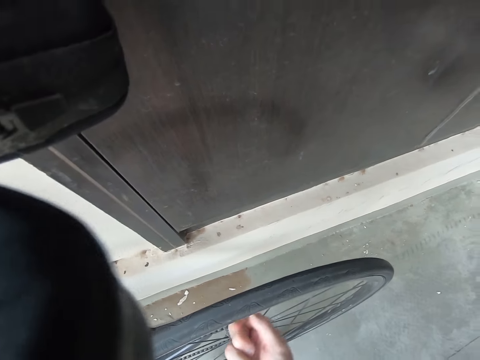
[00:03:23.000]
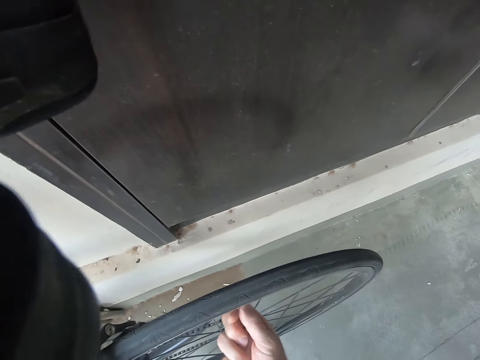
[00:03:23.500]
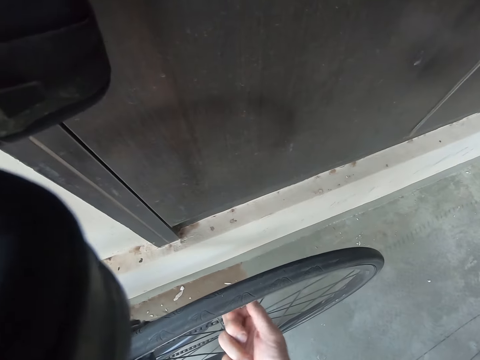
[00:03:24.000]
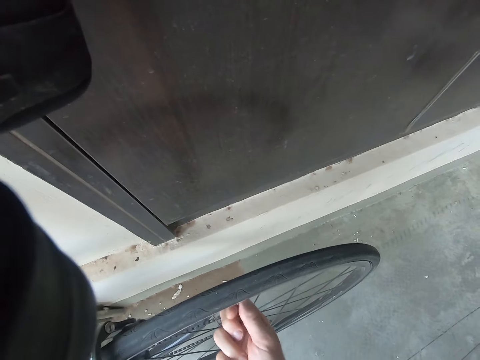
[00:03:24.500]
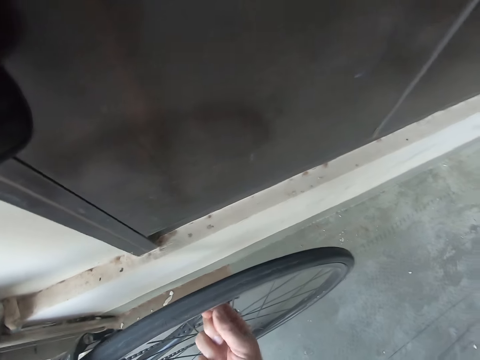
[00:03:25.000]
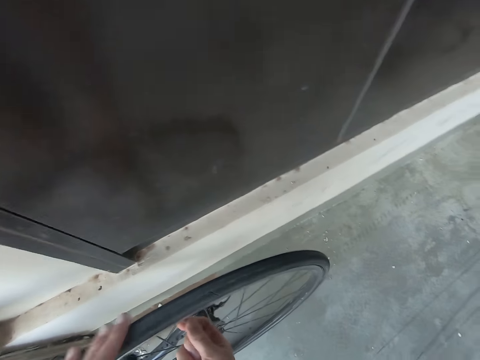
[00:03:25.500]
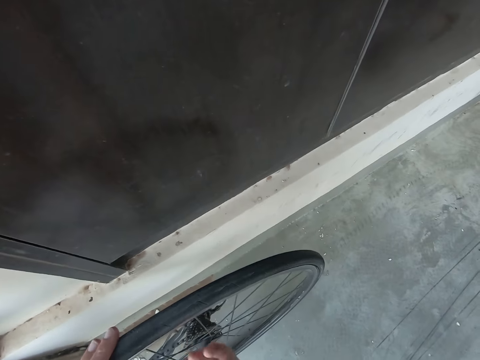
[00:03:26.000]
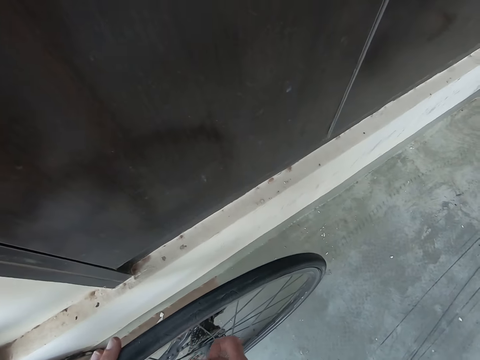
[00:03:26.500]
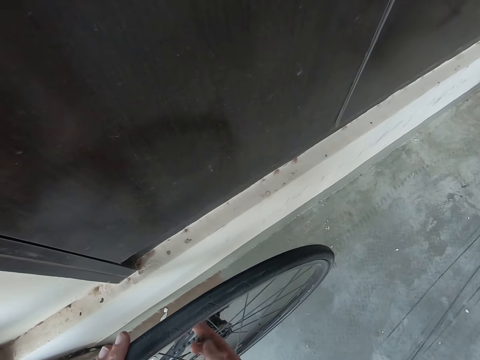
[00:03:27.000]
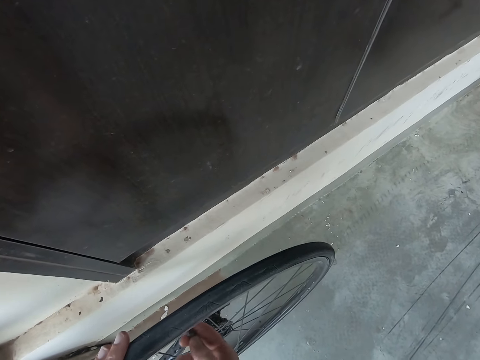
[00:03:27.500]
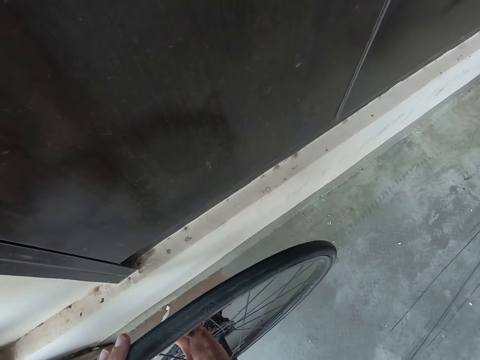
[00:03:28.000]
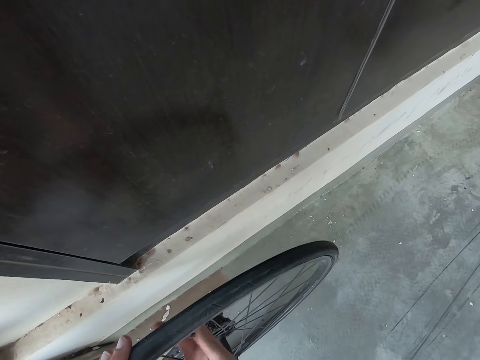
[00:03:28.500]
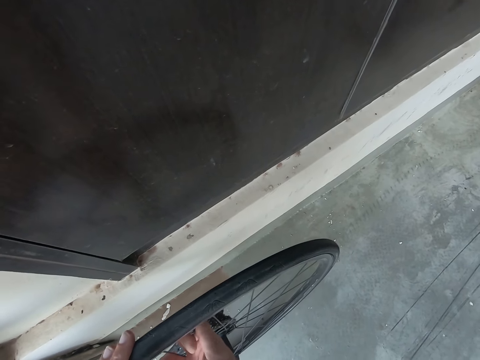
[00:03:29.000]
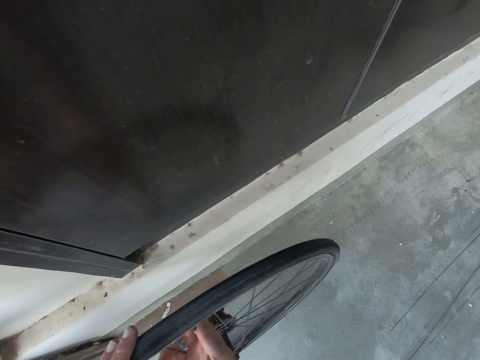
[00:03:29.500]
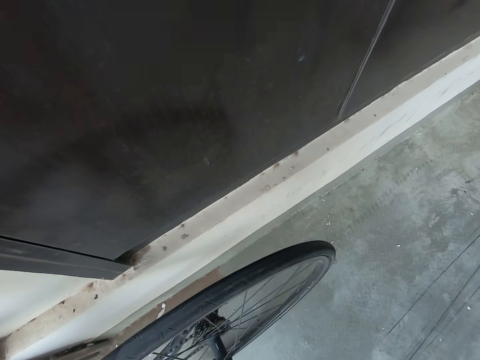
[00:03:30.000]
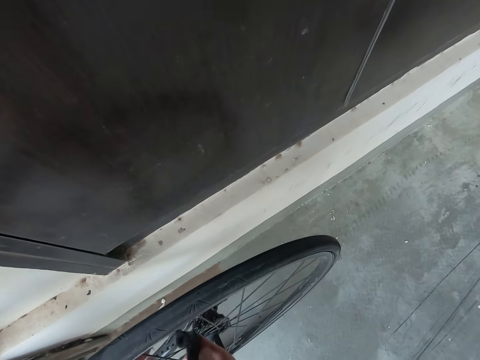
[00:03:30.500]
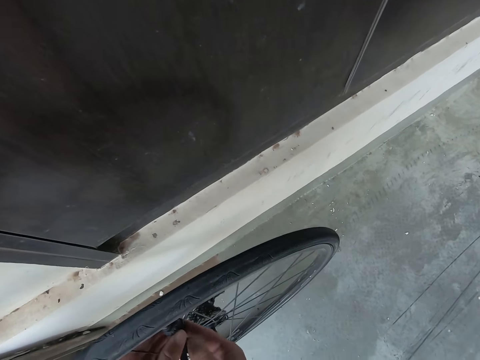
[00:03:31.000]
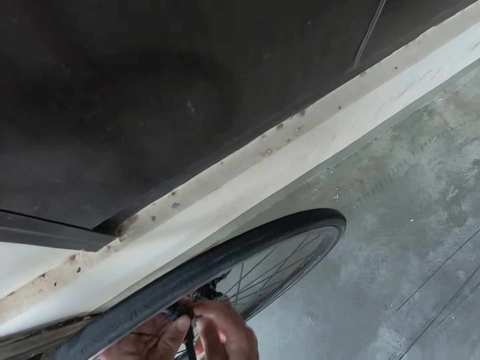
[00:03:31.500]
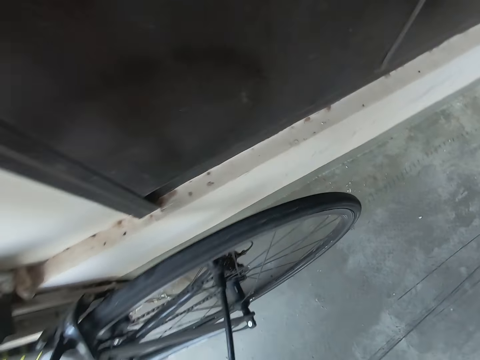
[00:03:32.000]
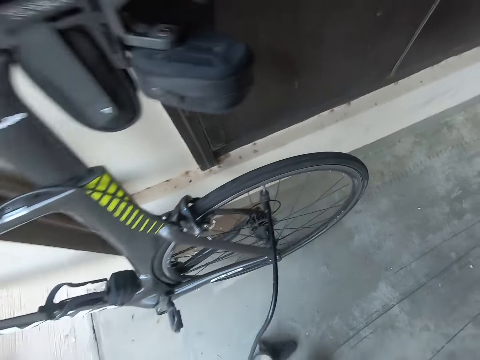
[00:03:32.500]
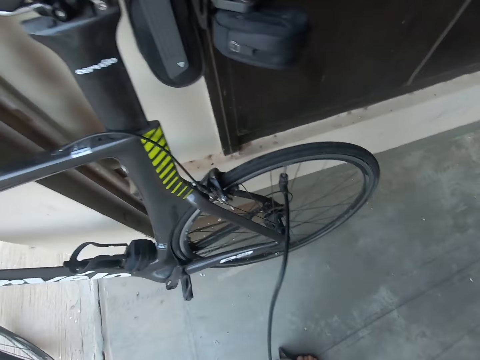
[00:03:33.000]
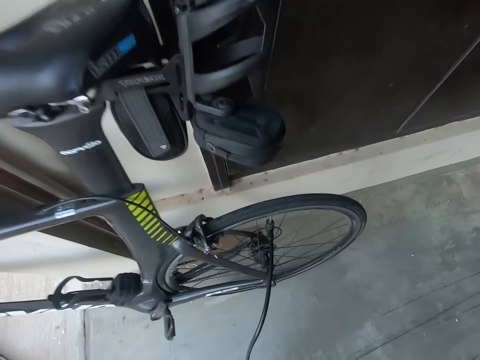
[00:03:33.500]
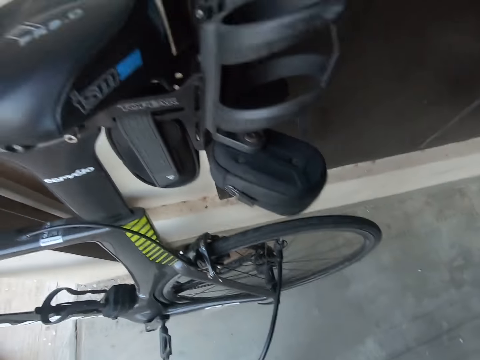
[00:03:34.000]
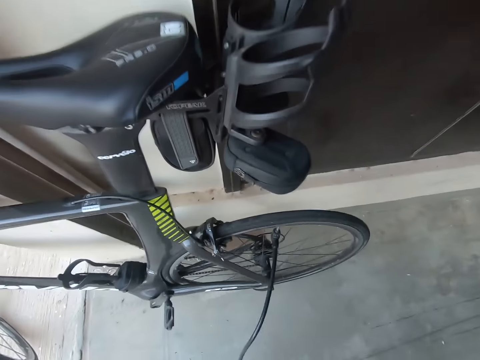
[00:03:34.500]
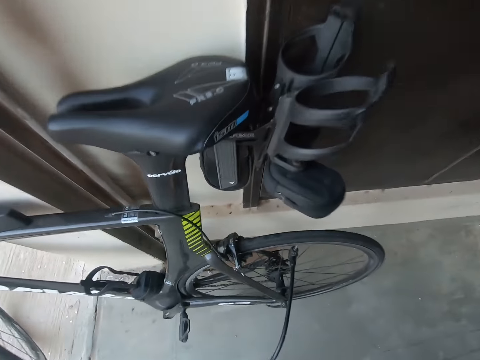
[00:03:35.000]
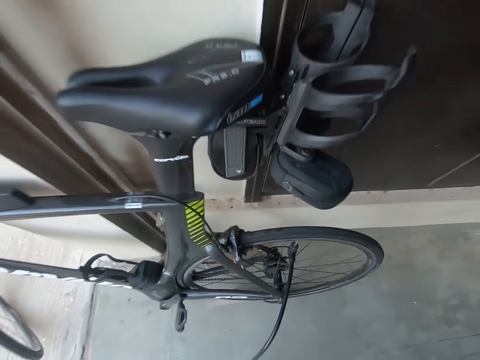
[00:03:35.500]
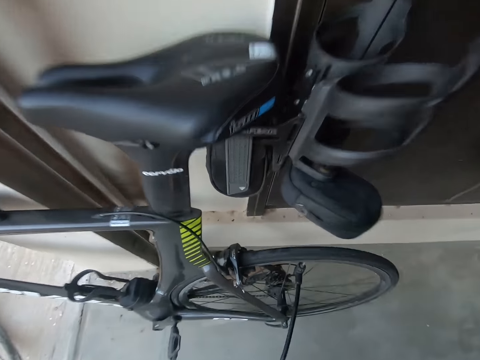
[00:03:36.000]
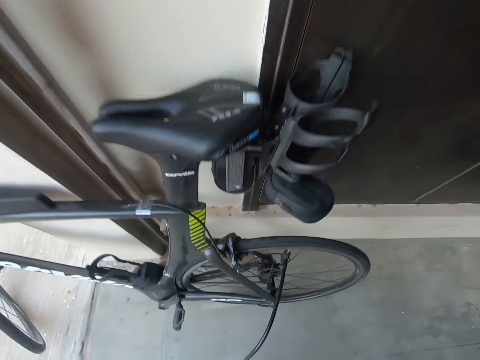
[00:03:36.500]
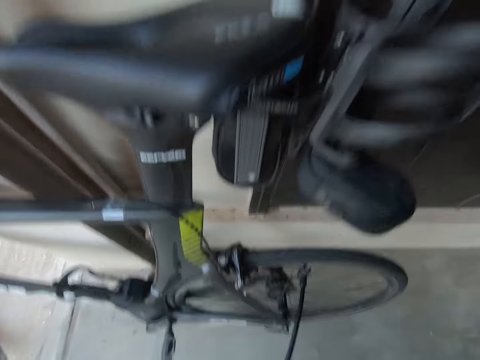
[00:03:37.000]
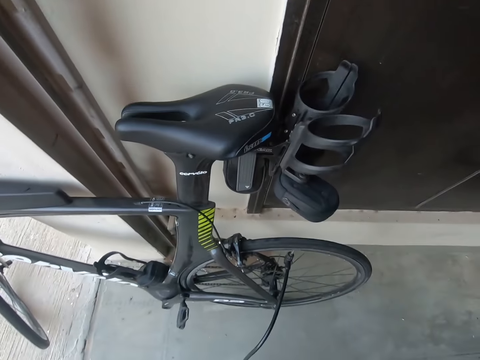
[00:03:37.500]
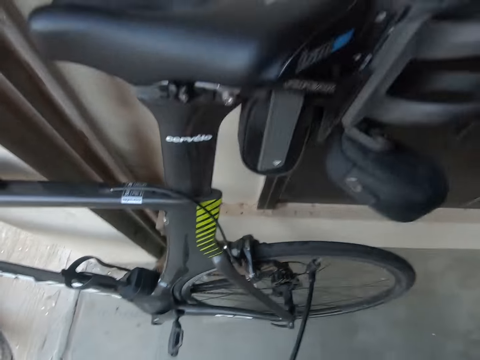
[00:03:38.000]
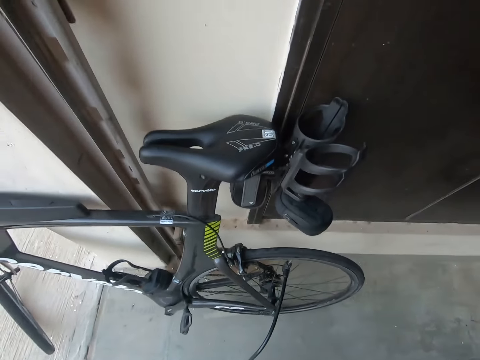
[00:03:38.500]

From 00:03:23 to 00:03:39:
The camera wearer loosens the lid on the bike wires. They connect the air pump into the tube. They pump air in the bicycle back tire.

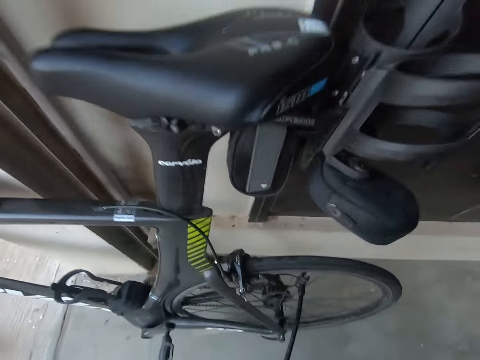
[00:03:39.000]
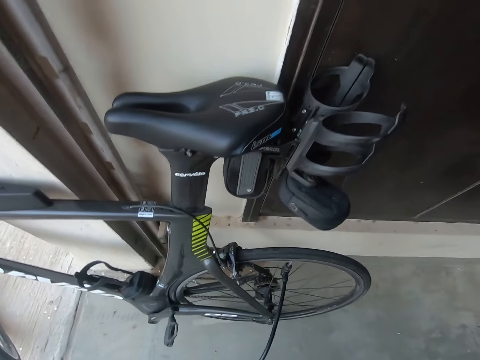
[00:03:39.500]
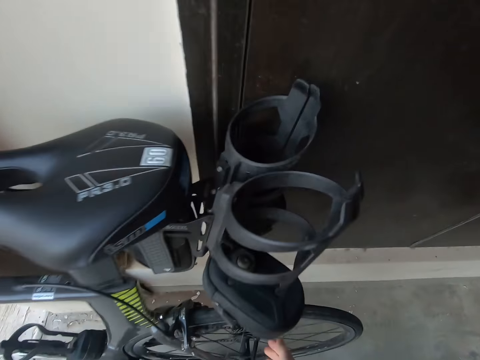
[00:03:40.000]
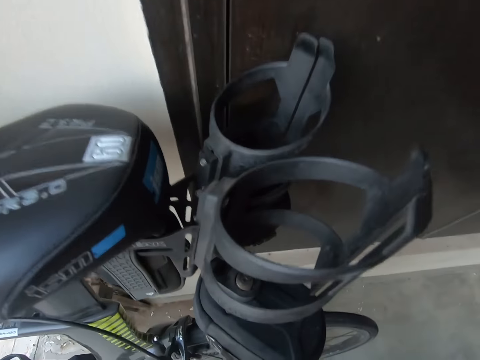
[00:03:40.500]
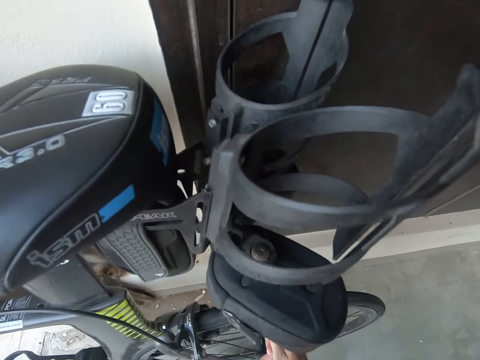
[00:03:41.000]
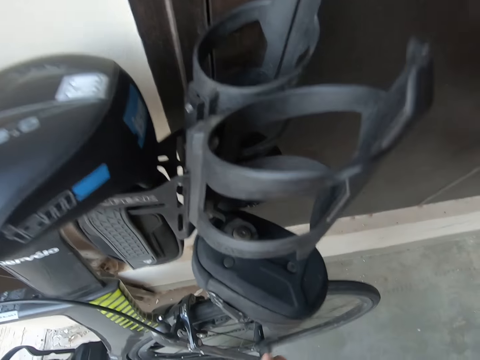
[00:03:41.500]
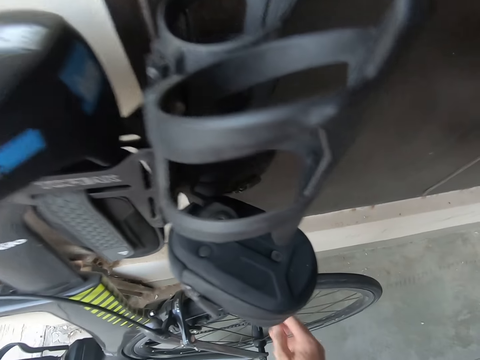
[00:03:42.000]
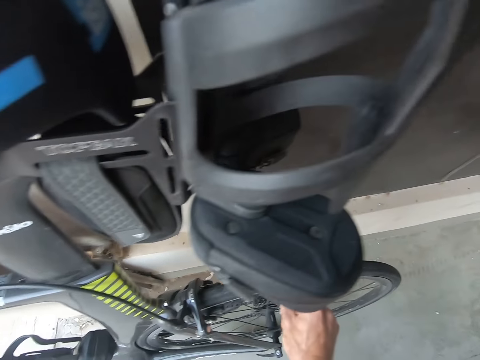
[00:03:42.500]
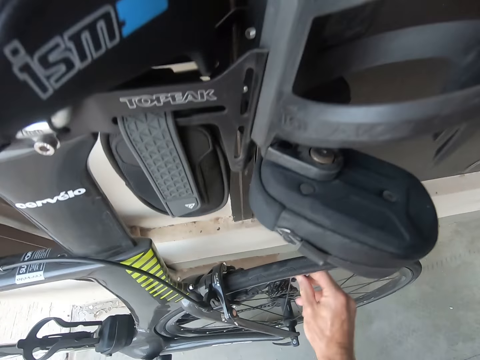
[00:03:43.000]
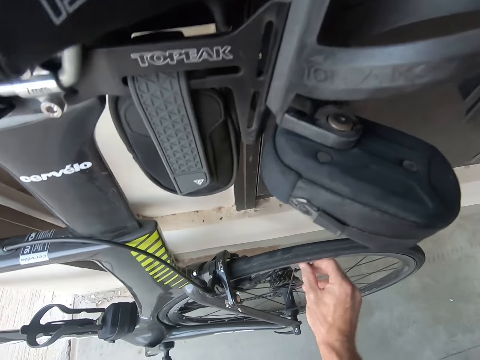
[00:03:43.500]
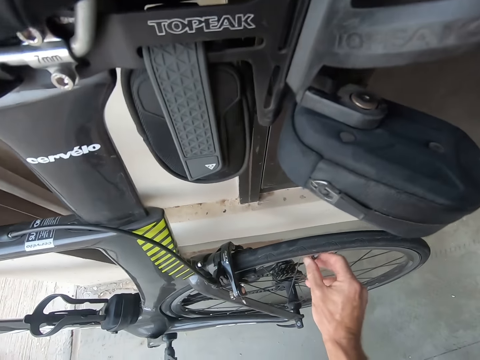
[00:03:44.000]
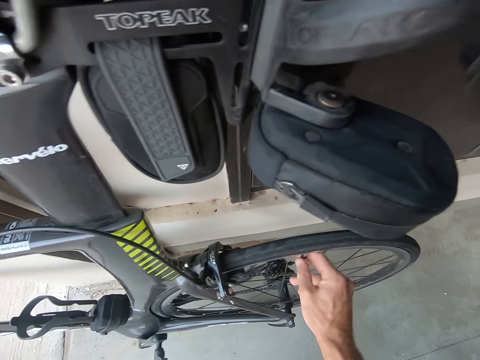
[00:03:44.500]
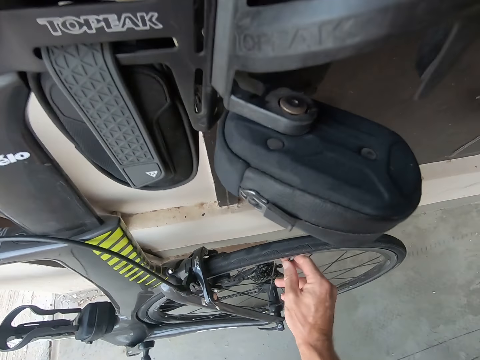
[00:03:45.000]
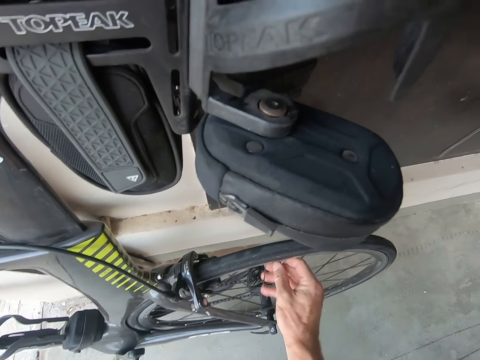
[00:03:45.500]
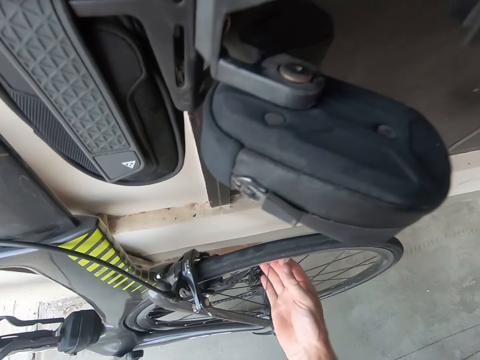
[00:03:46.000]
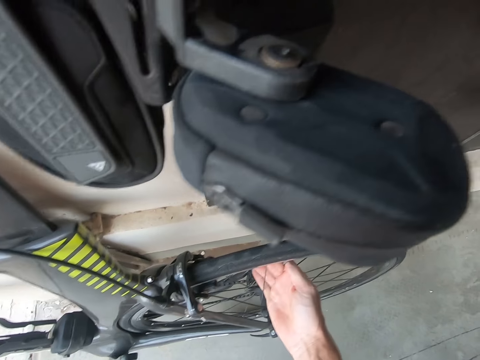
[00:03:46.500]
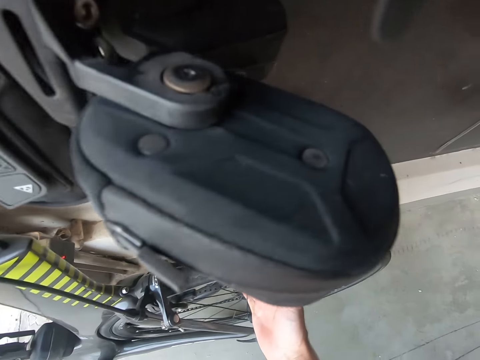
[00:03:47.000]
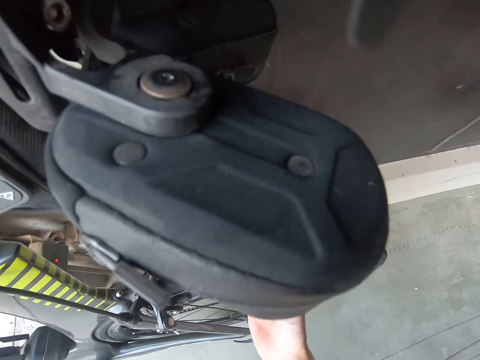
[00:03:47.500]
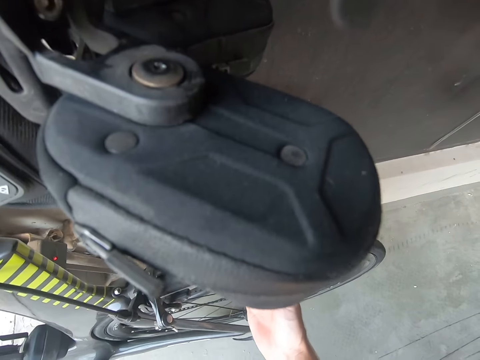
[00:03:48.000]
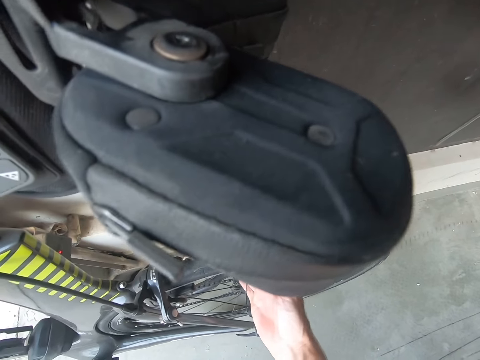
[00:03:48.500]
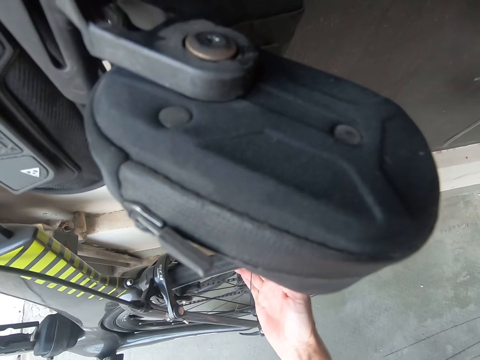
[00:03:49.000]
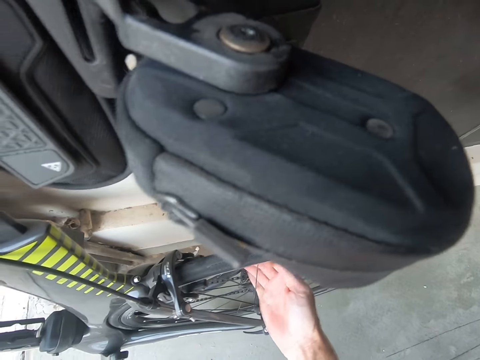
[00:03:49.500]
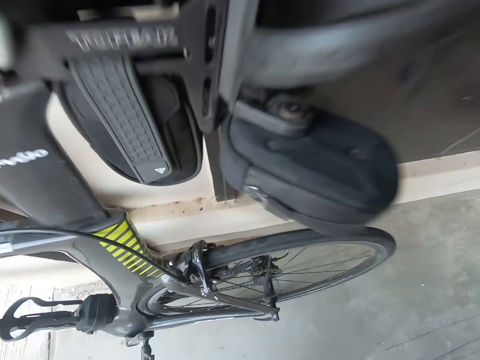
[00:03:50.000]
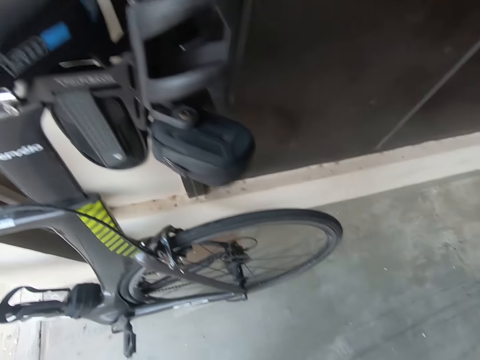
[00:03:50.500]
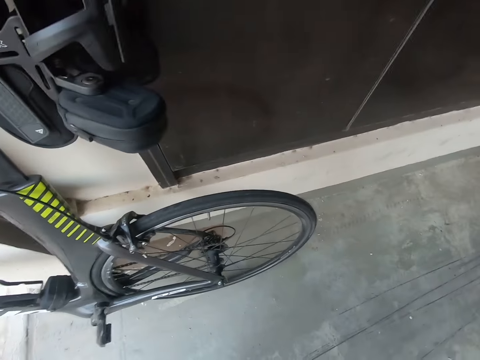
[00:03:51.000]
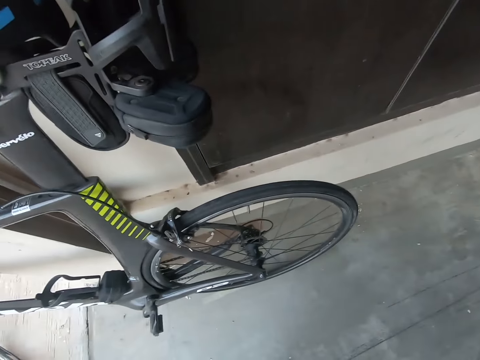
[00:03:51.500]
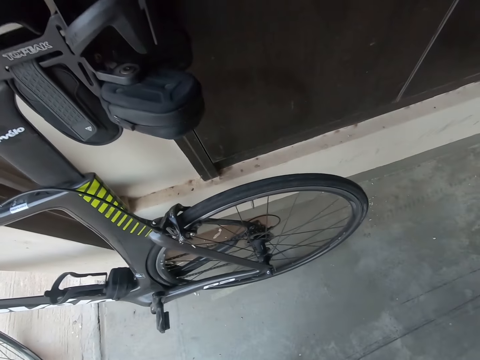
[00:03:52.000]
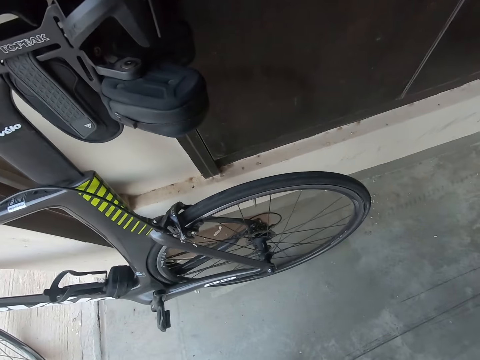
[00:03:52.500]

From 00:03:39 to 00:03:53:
The camera wearer removes the air pump from the bicycle tire. They close the tube. They loosen the pressure pump from the bicycle. They walk around.
